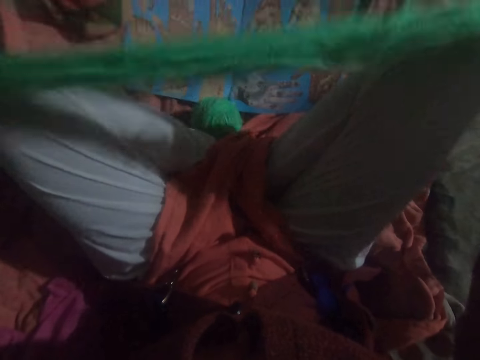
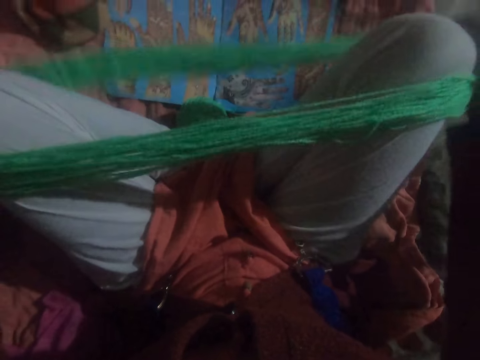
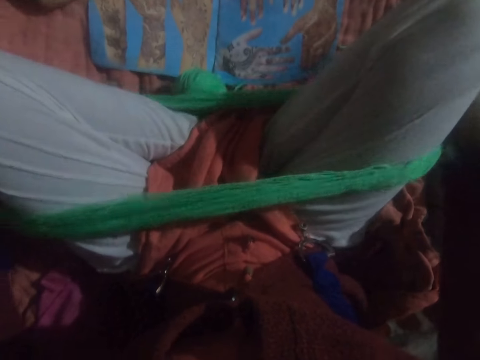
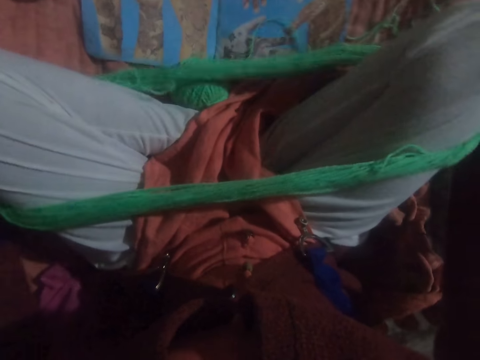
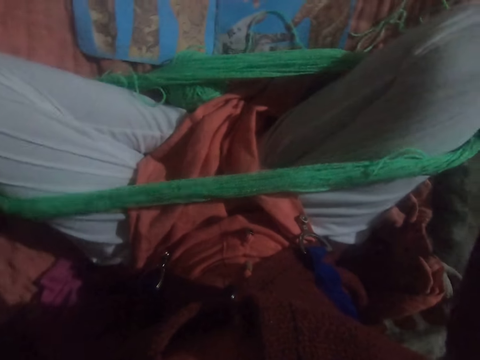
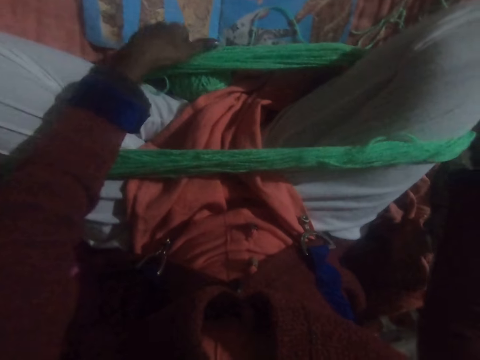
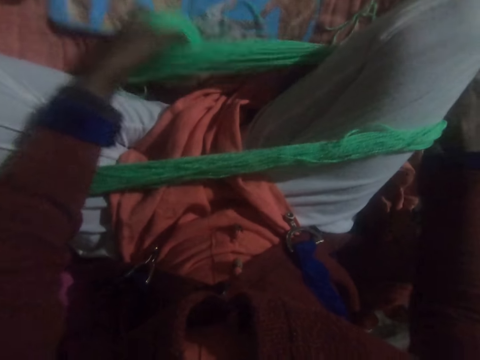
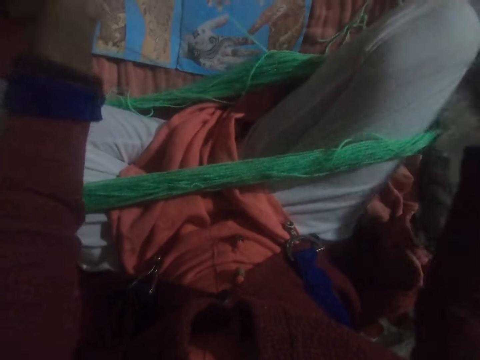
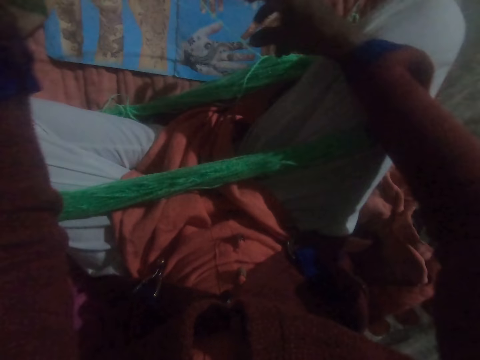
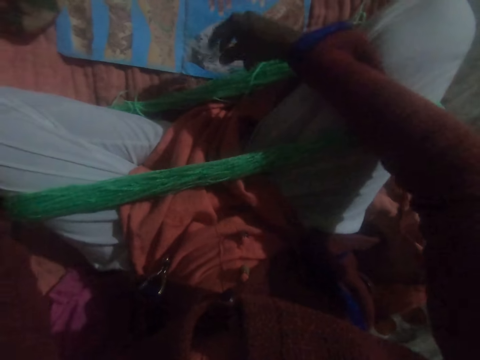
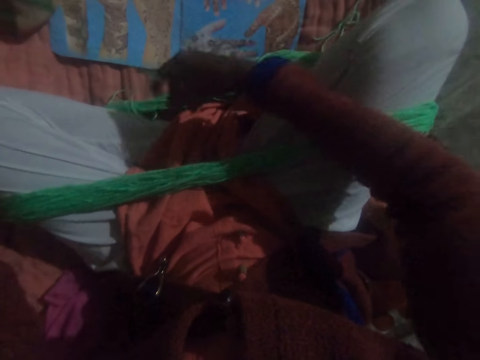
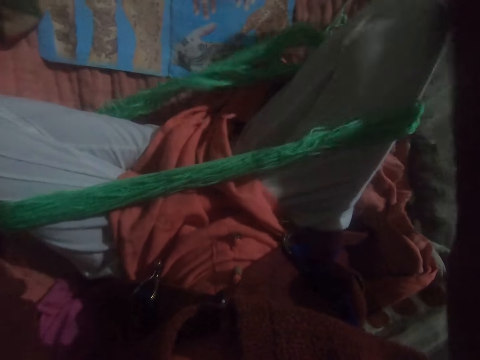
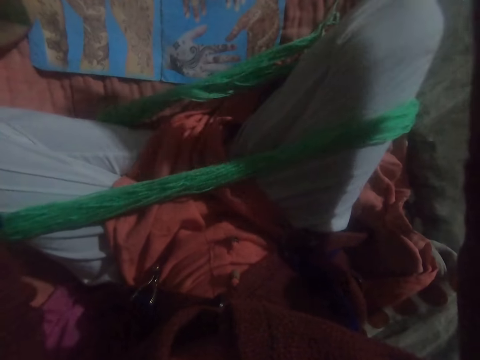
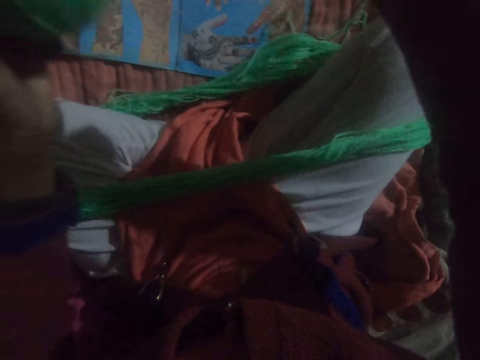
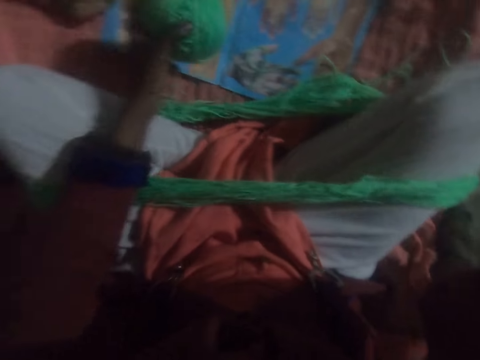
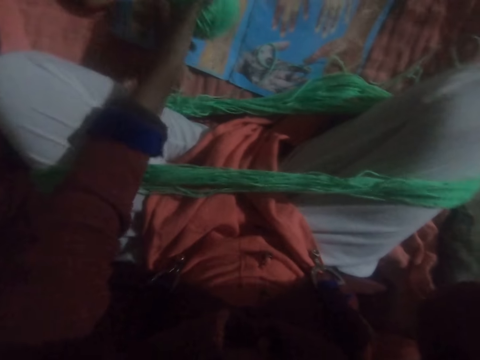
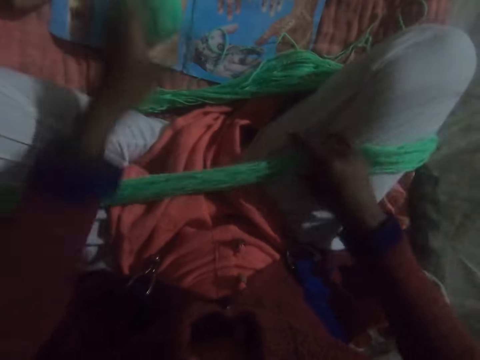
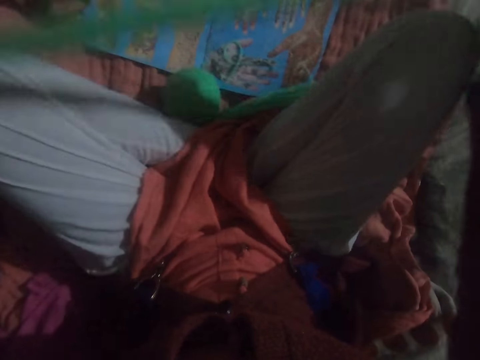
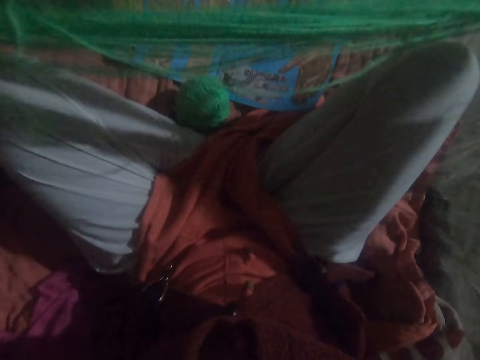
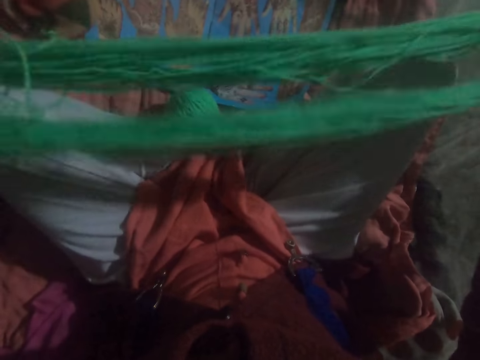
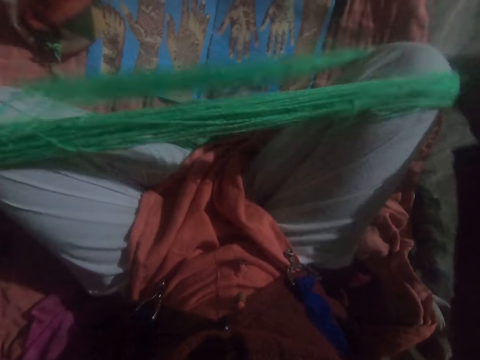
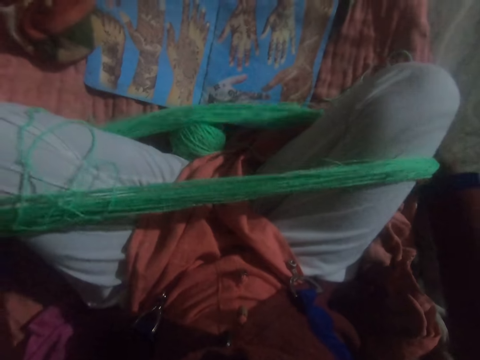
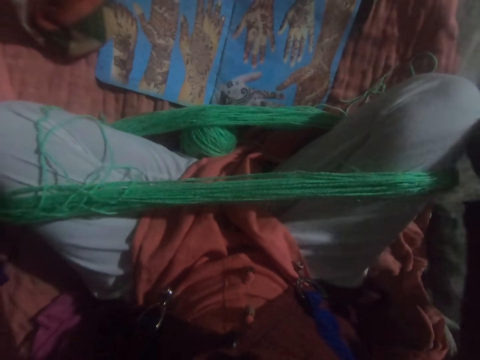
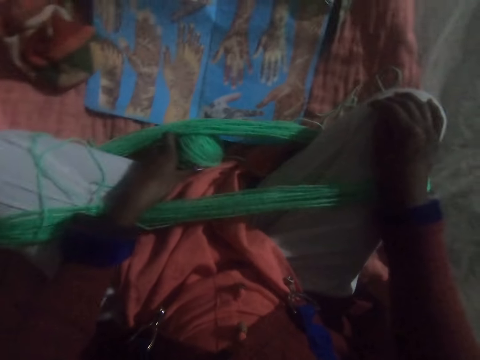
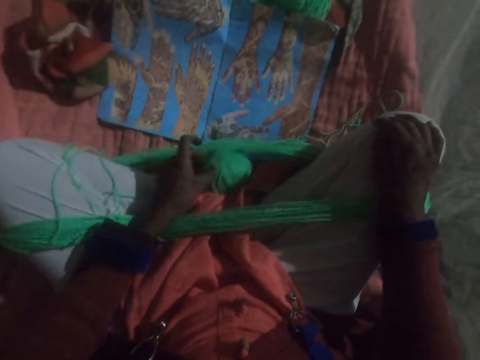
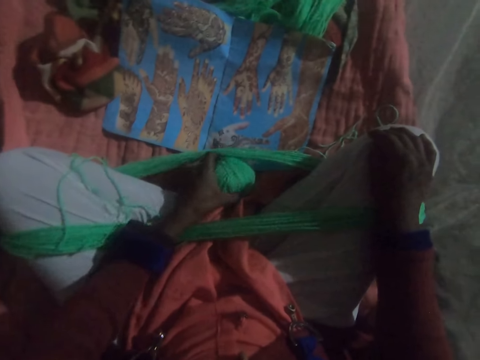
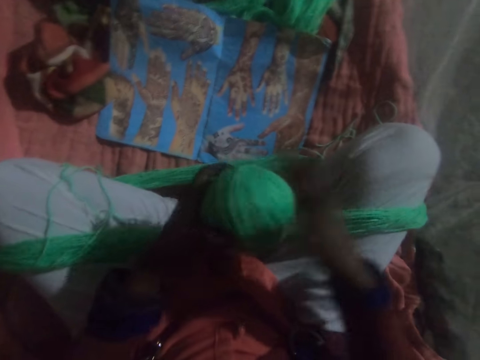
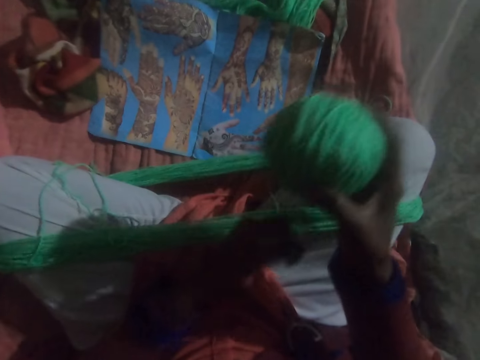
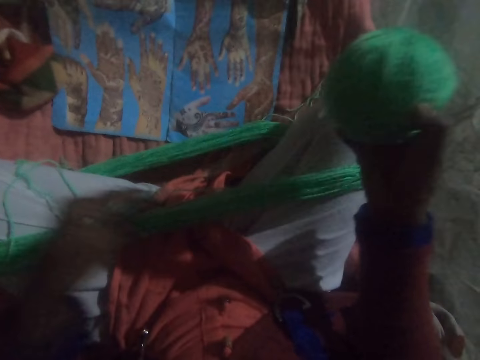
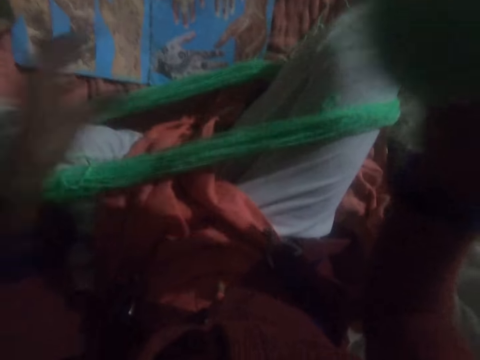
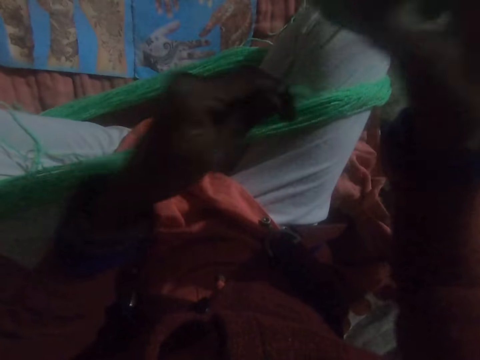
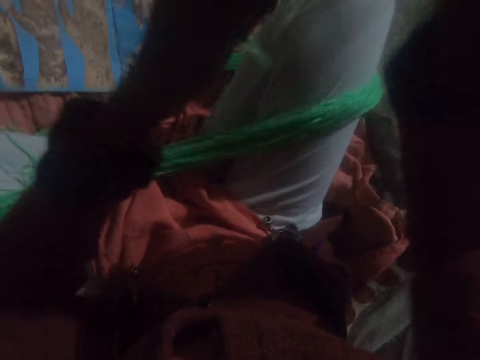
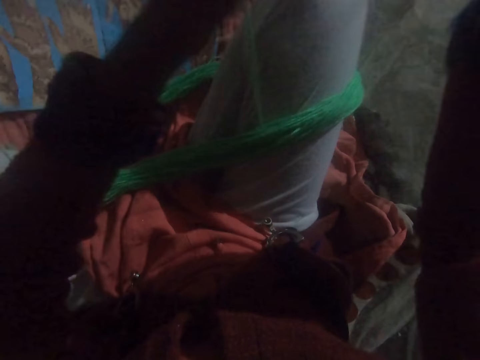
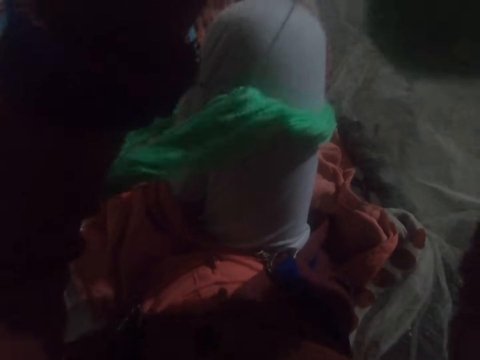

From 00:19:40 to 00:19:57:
The camera wearer places the thread round their legs. They pick up the ball of yarn from the floor. They adjust the thread. They untangle the yarn on their legs. They adjust the camera. They touch their face with their right hand. They drop the ball of yarn on the floor. They adjust the yarn on their legs. They take out the thread from their legs. They place the thread round their legs. They pick up the ball of yarn from the floor. They adjust the thread. They wind the yarn from their legs into the ball.

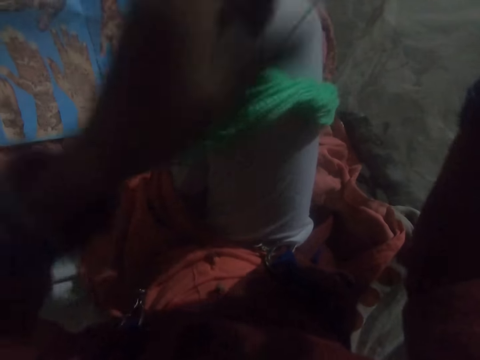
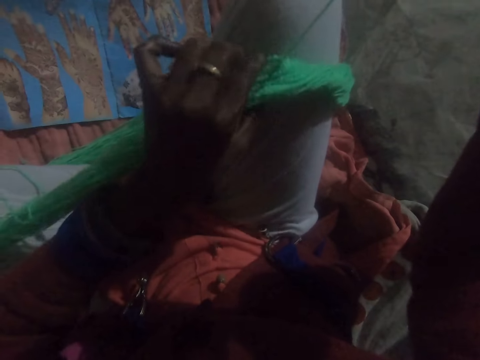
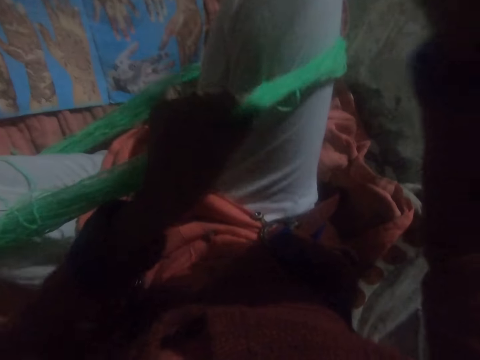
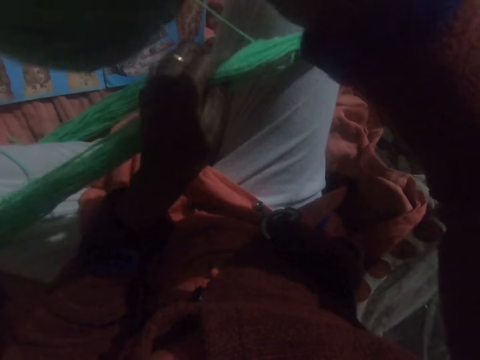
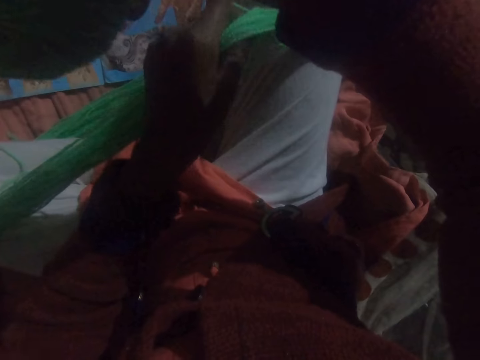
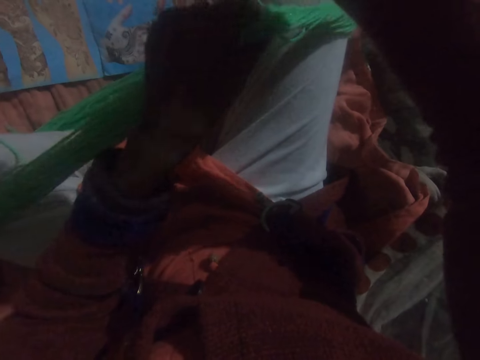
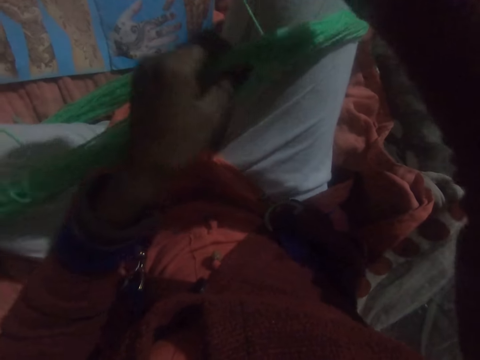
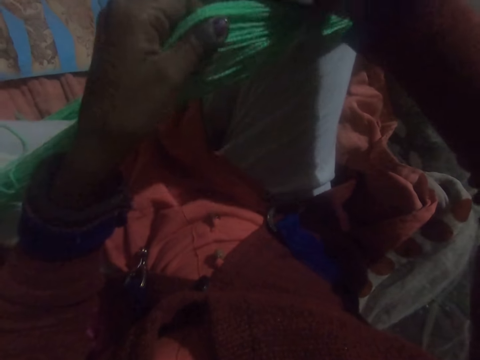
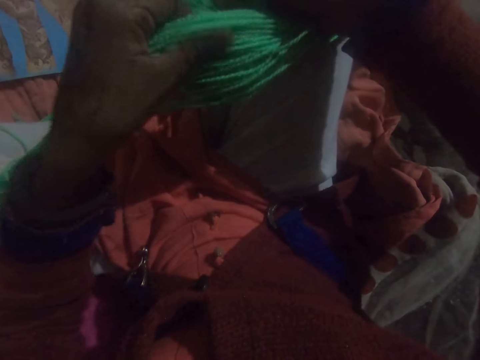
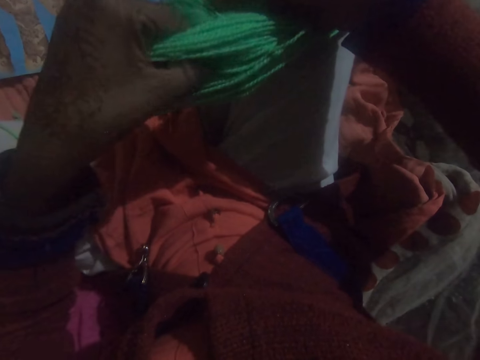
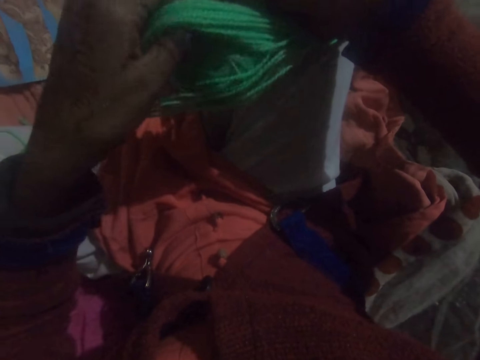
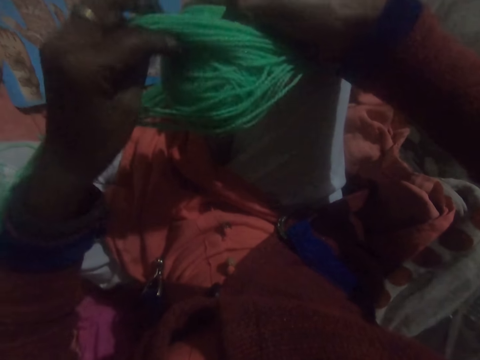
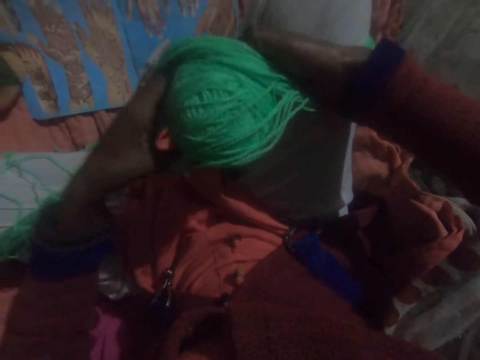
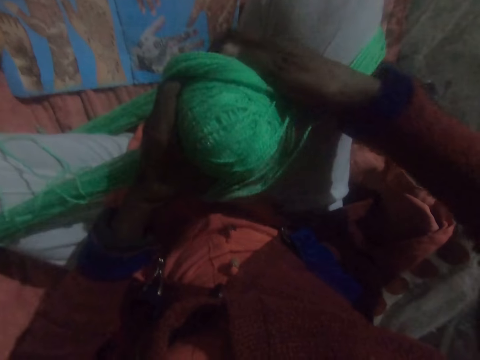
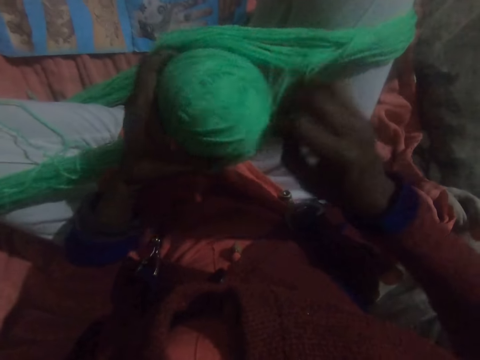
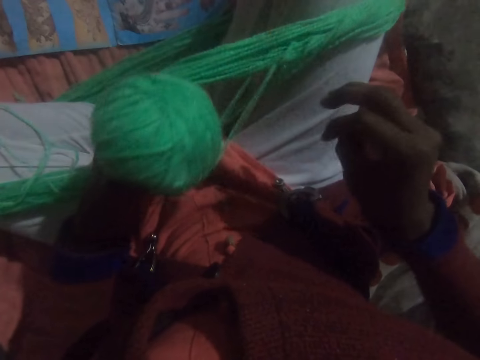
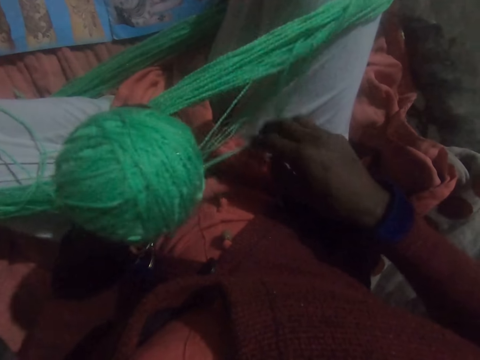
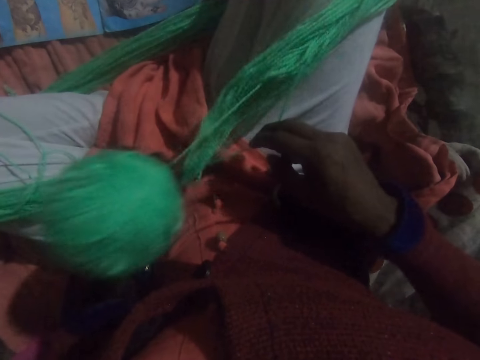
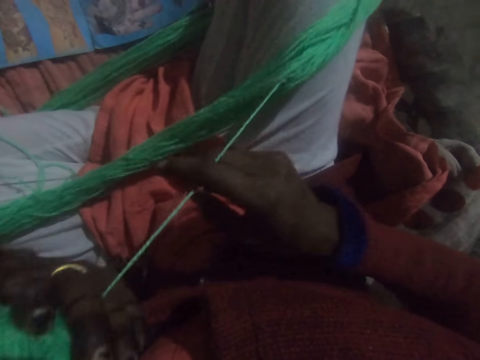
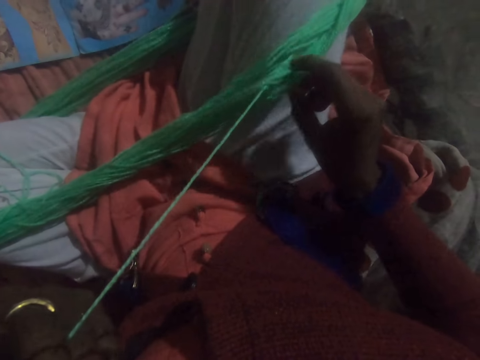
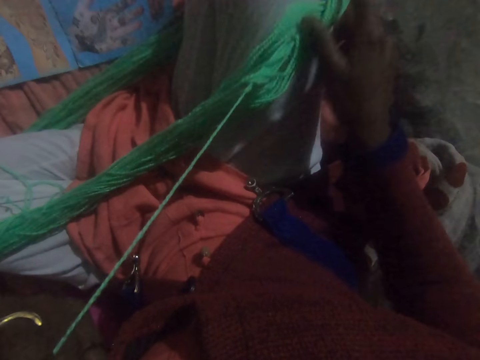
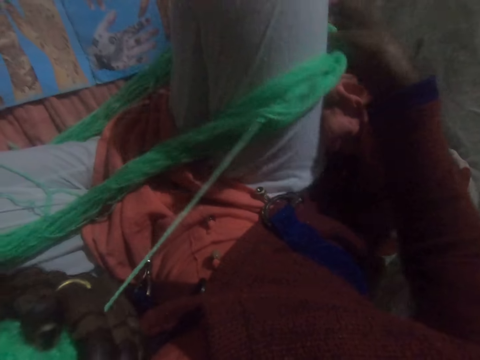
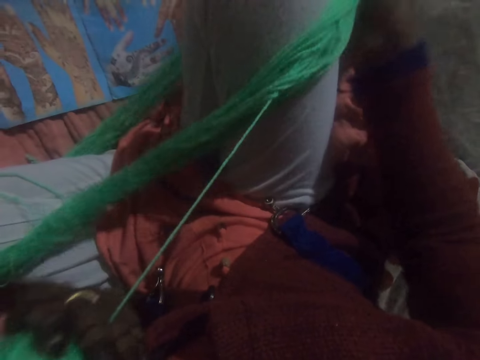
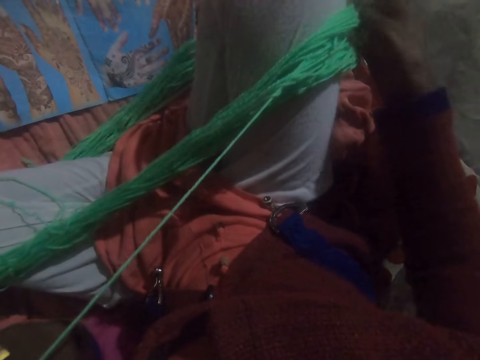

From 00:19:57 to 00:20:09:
The camera wearer adjusts the thread. He untangles the yarn on his legs. He passes the ball of yarn under the thread. He adjusts the thread.
